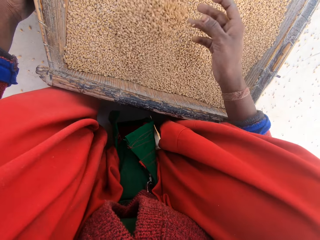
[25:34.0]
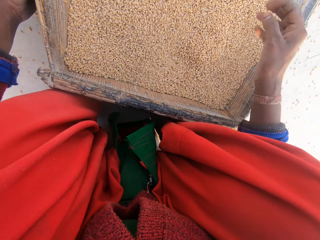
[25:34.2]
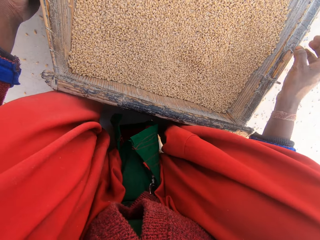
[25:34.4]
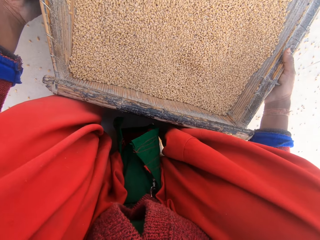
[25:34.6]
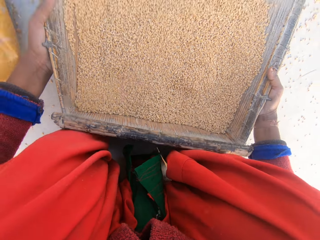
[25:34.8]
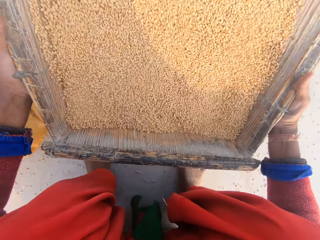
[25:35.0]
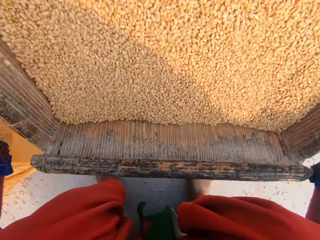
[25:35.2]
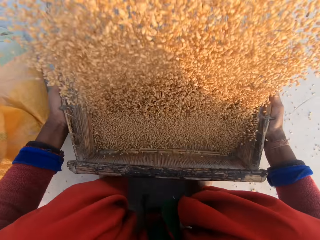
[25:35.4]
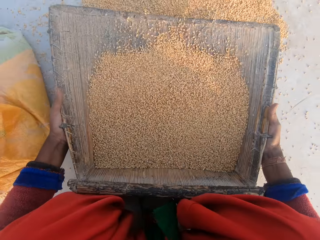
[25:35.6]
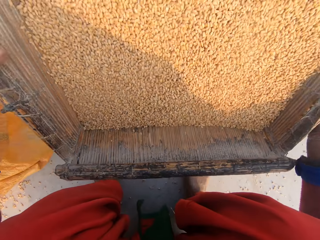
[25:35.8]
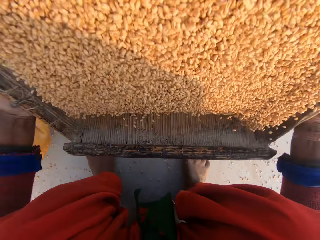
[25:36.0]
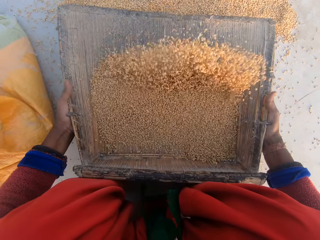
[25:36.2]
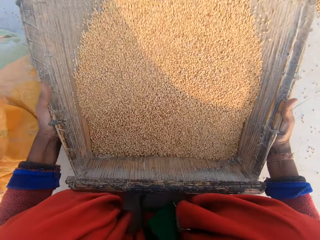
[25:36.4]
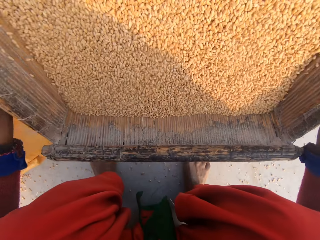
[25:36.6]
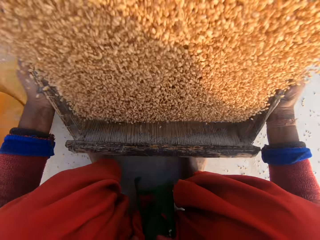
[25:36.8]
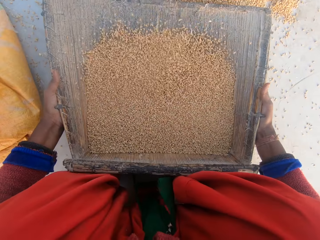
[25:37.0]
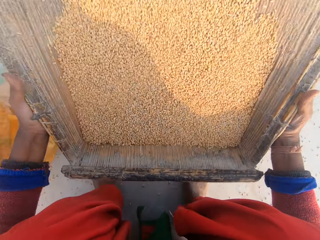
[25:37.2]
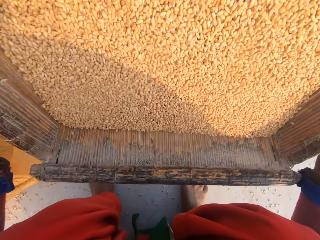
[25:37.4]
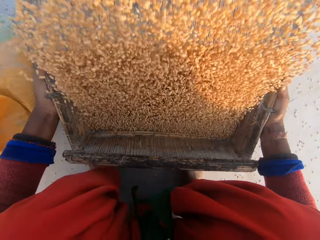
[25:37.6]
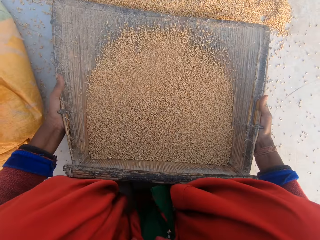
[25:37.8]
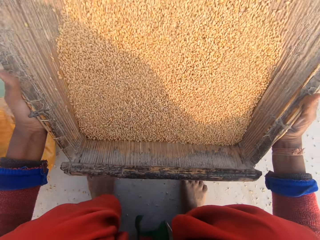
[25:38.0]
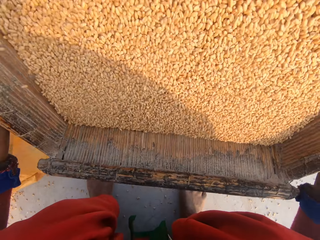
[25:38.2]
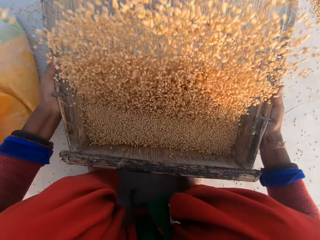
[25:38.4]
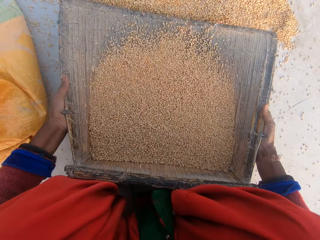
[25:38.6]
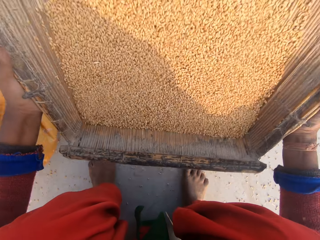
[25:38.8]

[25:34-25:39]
The camera wearer holds the sieve with both hands. They shake the grain in the sieve. They winnow the wheat kernels.

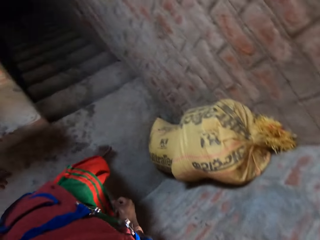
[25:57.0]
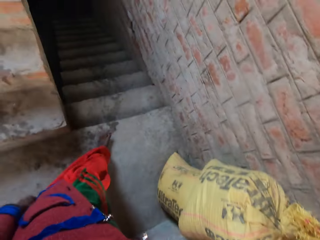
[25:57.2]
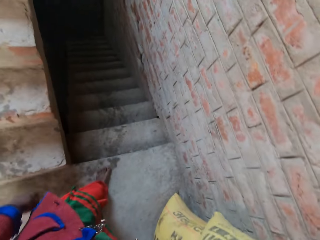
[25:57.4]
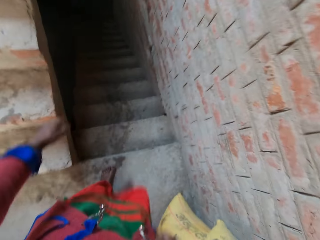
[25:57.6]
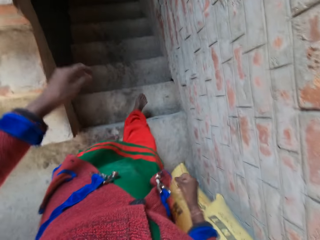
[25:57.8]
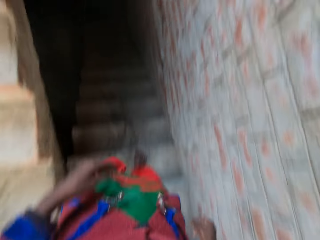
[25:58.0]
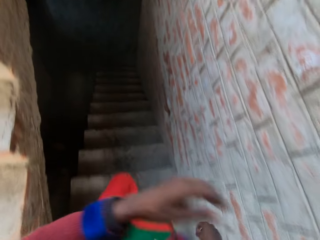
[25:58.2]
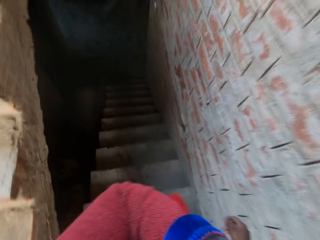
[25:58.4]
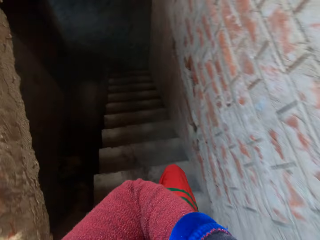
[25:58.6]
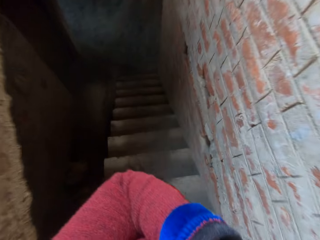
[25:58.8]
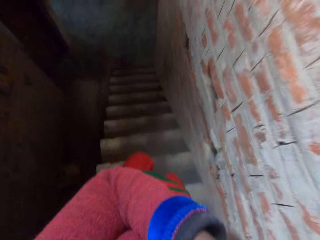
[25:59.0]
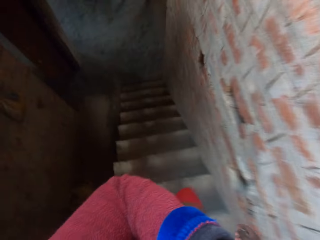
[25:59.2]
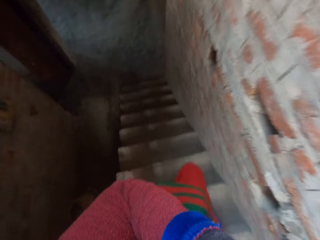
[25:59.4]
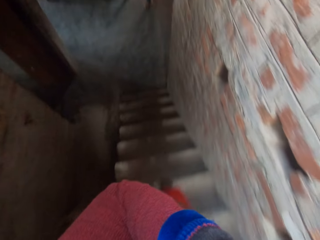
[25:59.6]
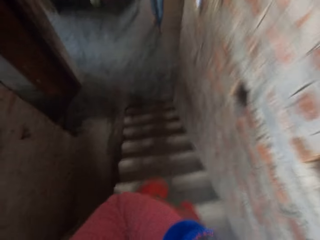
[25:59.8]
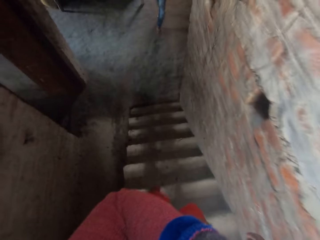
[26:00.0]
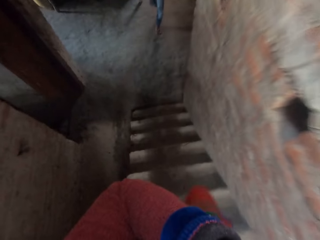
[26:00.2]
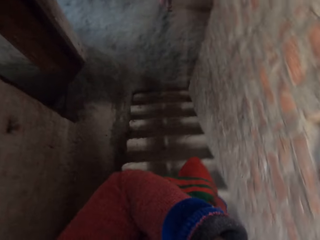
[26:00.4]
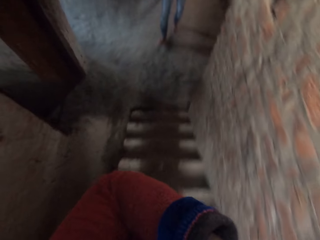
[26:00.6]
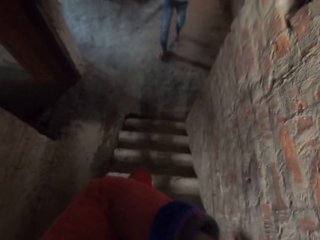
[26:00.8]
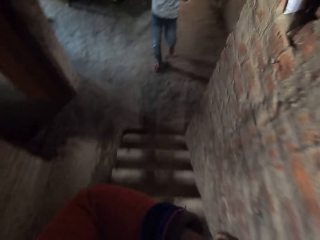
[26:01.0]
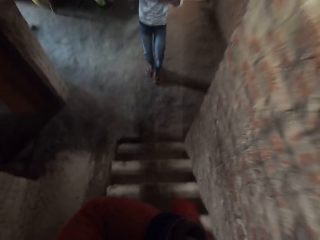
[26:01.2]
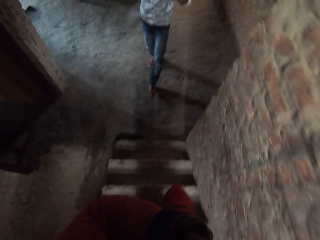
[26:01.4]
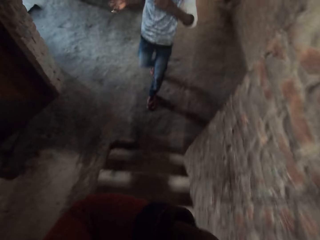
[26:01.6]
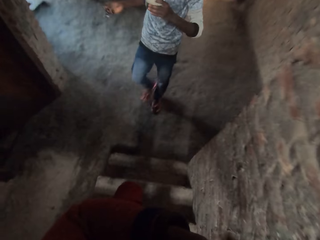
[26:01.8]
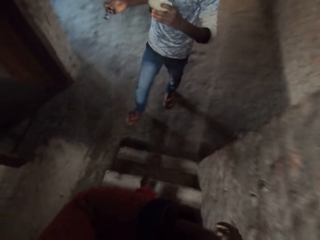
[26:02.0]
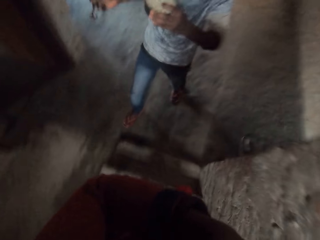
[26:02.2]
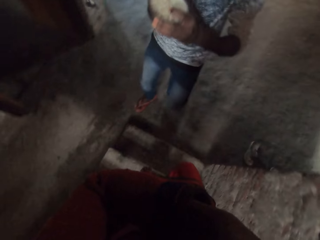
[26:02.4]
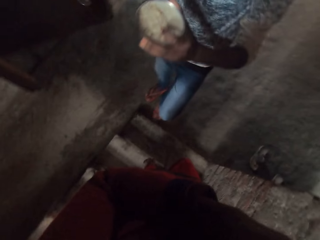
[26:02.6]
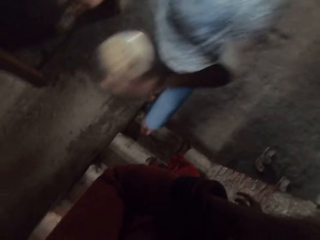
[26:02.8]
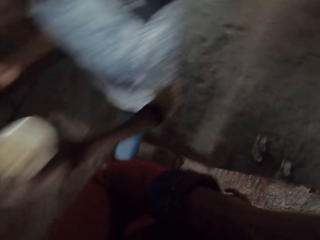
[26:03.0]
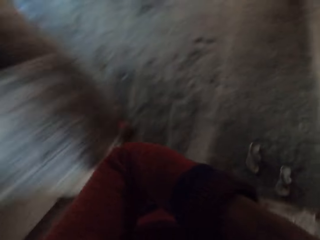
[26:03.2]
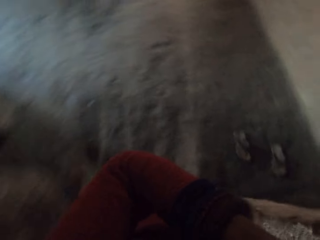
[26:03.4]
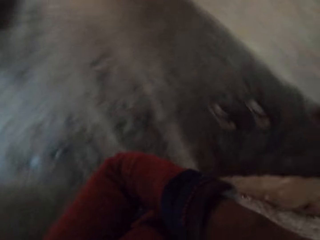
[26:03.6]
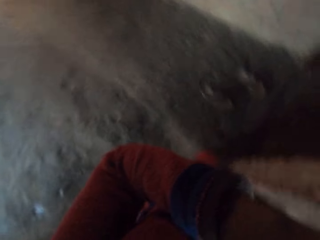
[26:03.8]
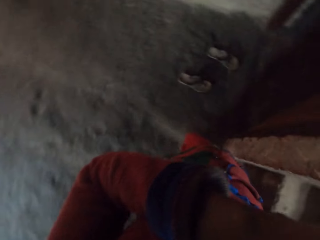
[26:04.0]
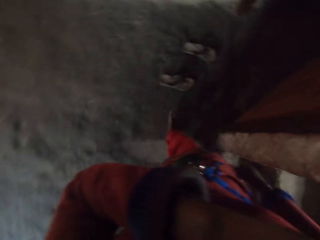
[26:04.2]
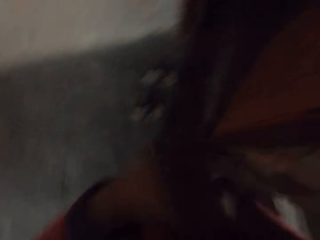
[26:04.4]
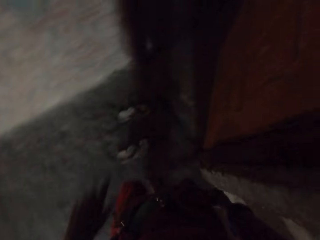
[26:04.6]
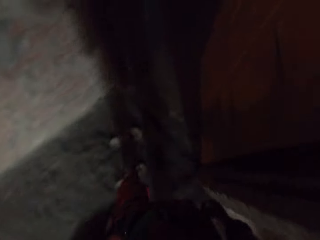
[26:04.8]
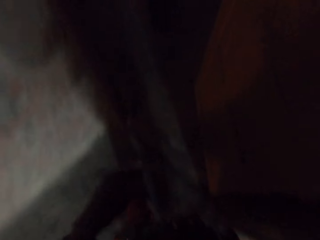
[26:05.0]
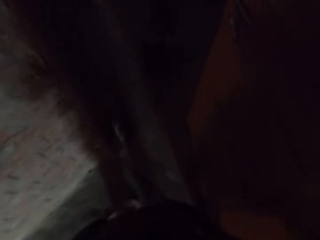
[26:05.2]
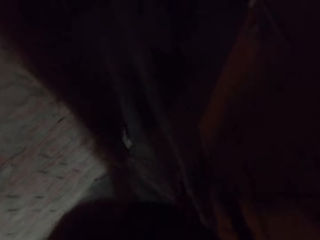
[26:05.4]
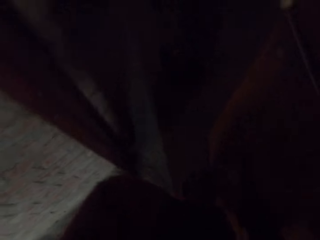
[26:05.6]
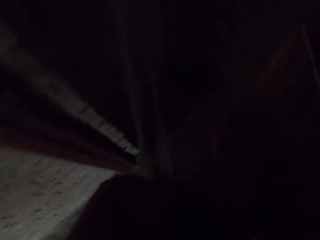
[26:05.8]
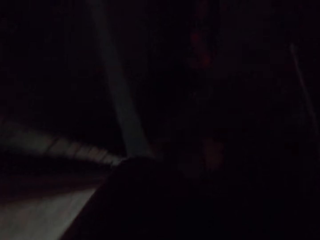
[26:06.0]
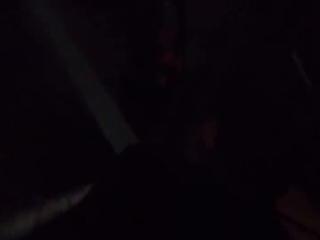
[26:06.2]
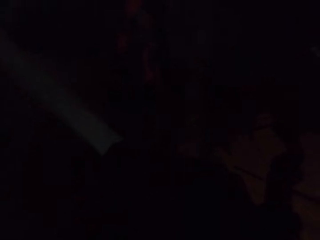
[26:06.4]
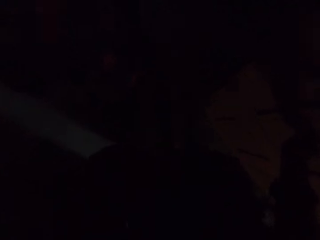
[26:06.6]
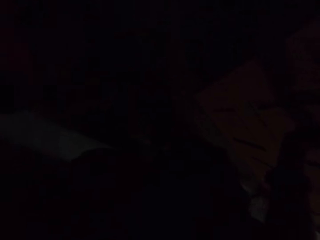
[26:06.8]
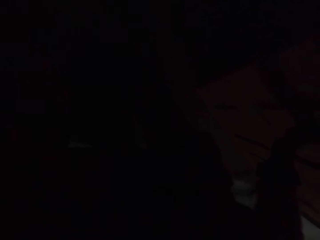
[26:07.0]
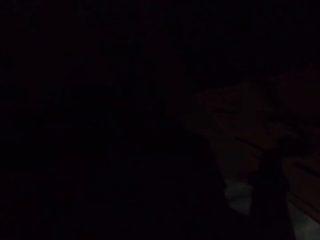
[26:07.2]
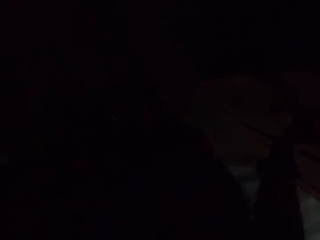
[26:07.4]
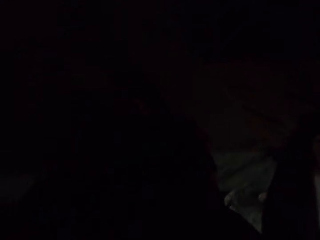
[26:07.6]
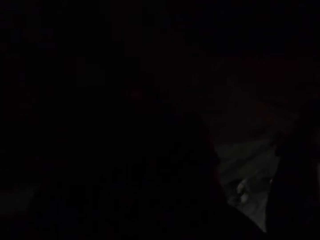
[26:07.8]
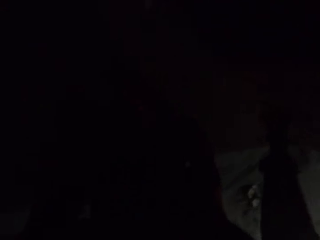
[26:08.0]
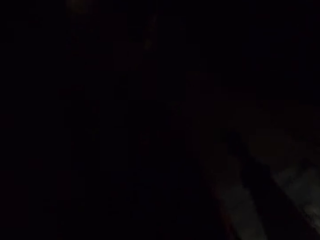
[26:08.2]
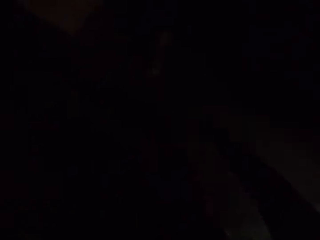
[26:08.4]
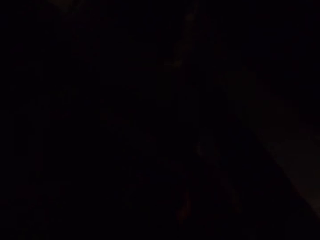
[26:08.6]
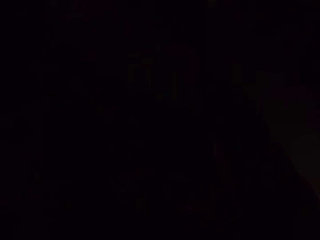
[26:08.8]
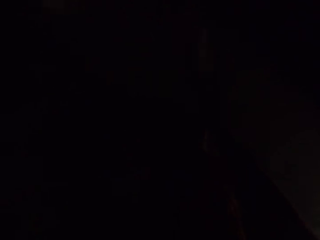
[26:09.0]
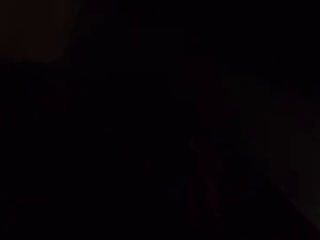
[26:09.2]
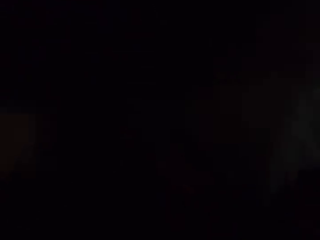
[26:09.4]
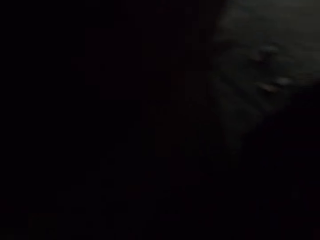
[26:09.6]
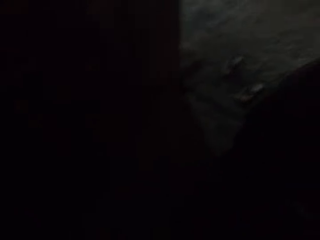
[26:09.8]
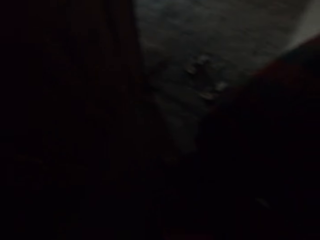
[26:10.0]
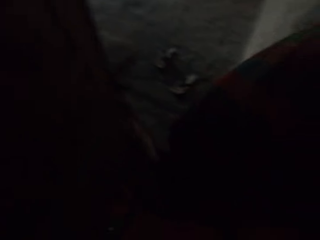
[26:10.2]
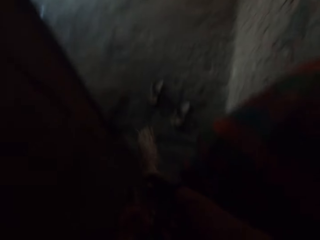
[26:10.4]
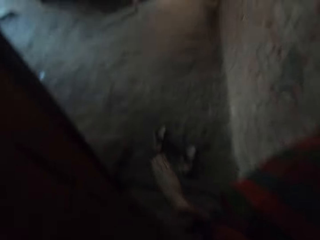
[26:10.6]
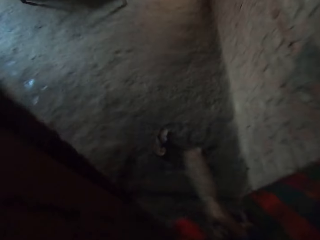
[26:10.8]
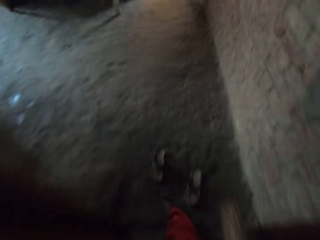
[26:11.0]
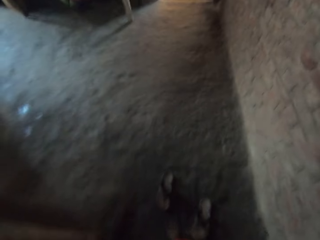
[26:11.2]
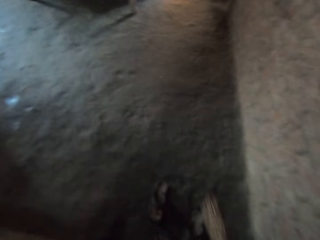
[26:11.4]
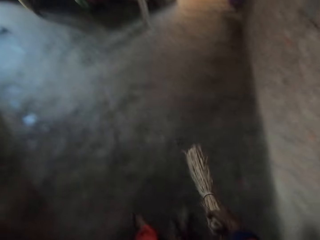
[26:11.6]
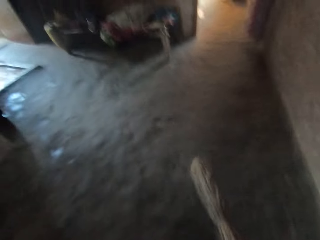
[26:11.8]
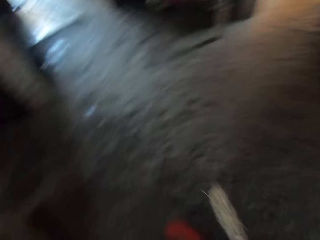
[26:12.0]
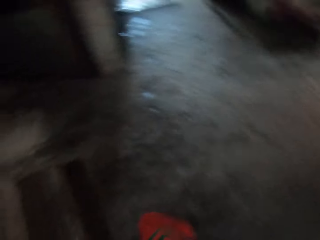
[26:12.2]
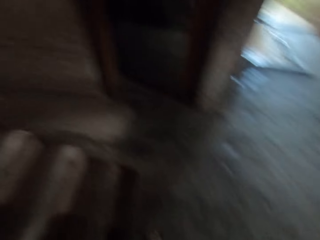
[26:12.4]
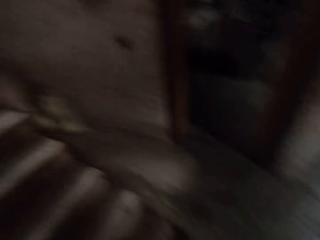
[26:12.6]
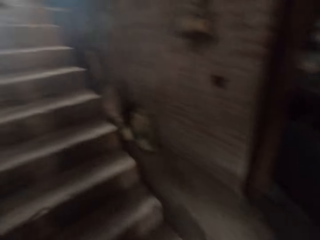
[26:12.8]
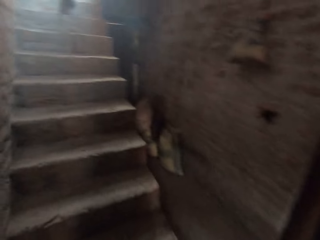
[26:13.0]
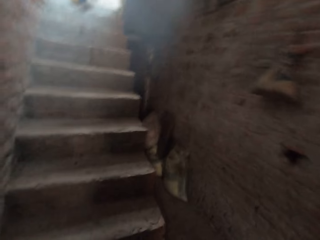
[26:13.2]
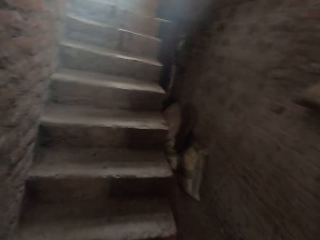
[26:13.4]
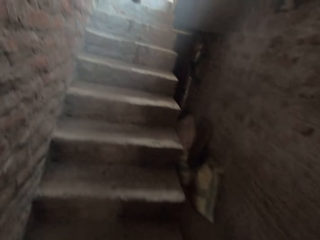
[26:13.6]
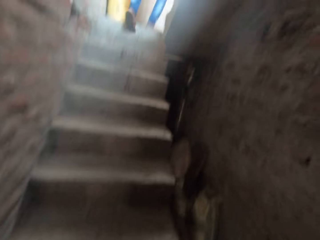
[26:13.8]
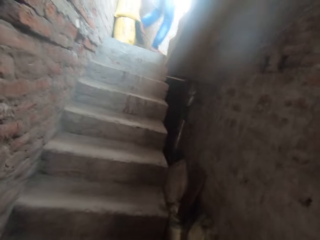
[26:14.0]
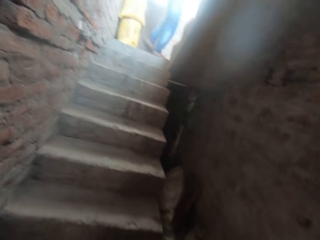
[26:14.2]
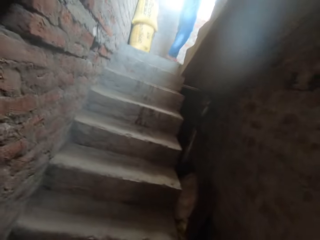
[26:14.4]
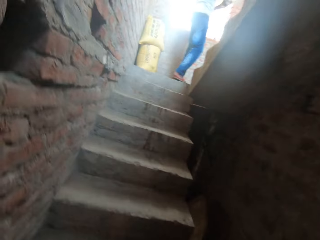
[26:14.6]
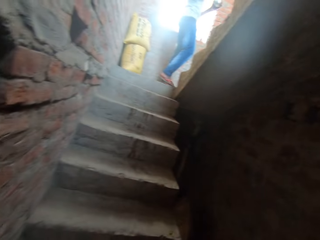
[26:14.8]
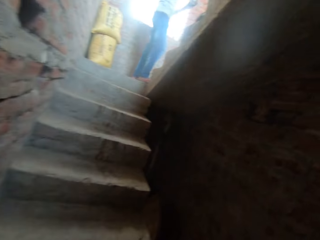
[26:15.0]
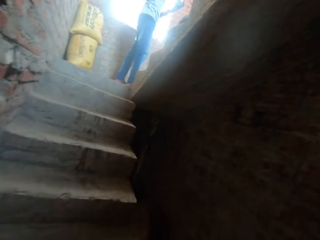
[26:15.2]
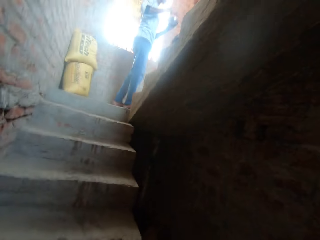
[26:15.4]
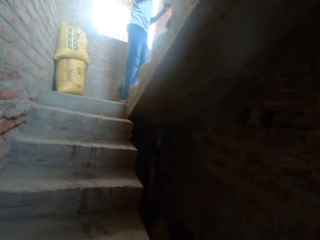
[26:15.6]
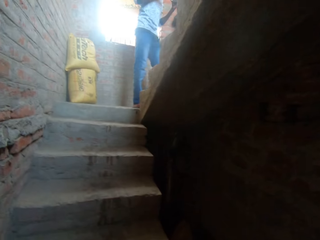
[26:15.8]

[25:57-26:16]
The camera wearer talks to a man. The man walks towards the camera wearer. The man holds a spoon and a container. The camera wearer picks up a broom. They talk with the man. The man walks to the compound.
